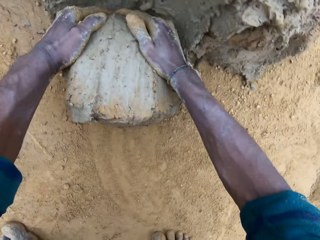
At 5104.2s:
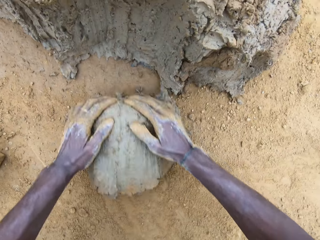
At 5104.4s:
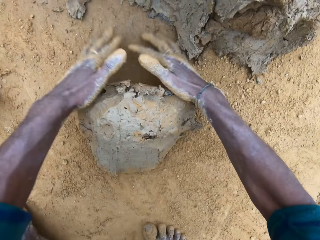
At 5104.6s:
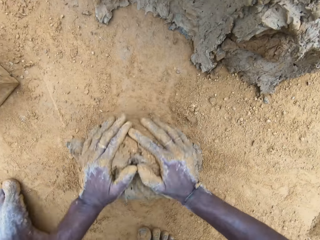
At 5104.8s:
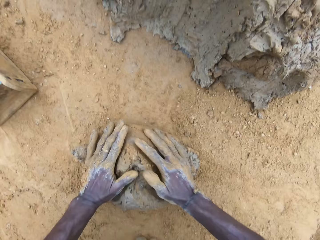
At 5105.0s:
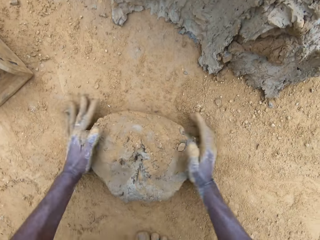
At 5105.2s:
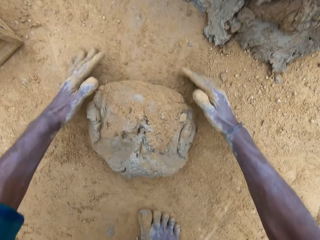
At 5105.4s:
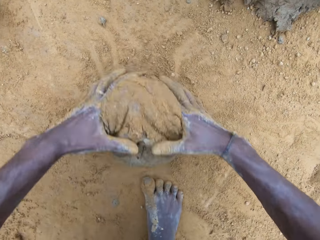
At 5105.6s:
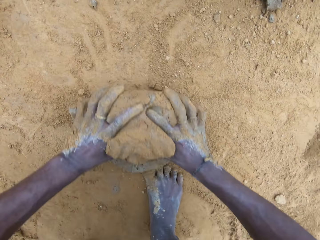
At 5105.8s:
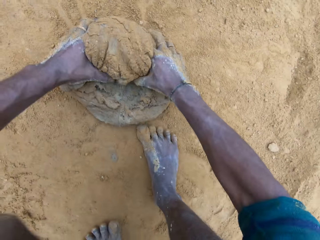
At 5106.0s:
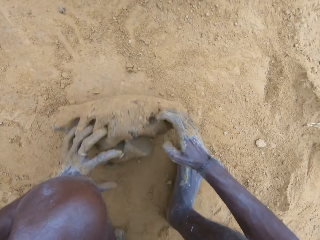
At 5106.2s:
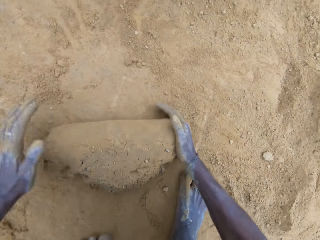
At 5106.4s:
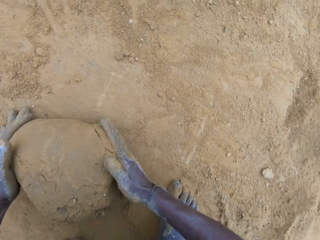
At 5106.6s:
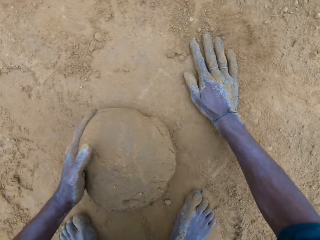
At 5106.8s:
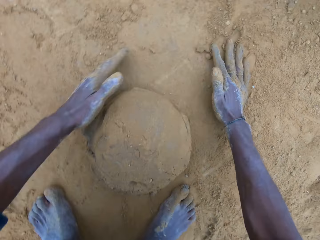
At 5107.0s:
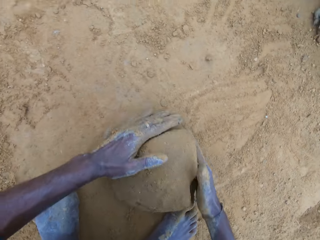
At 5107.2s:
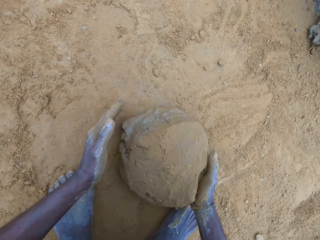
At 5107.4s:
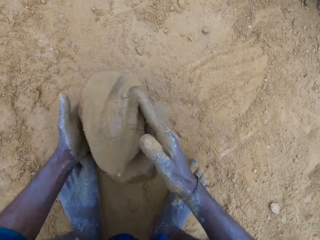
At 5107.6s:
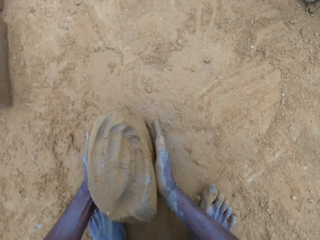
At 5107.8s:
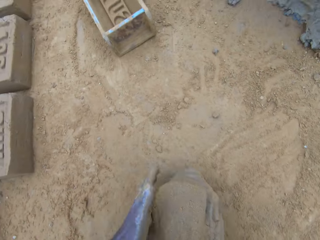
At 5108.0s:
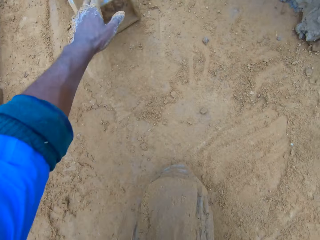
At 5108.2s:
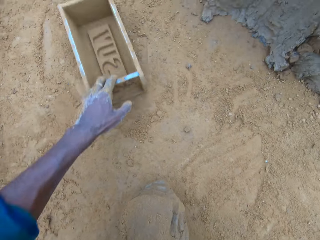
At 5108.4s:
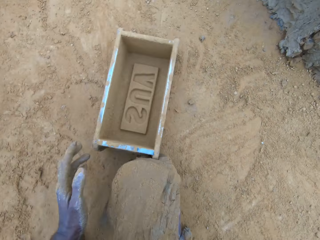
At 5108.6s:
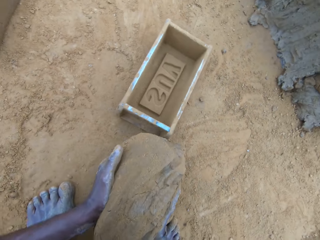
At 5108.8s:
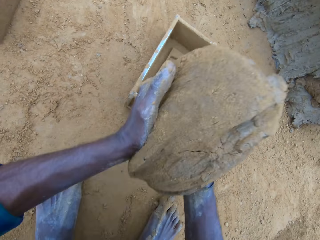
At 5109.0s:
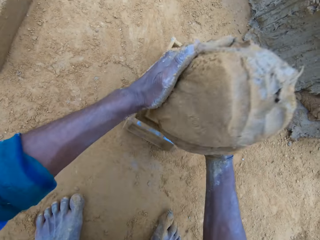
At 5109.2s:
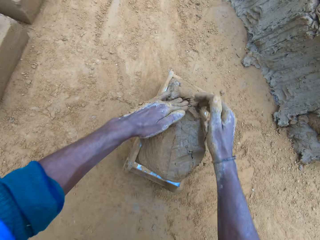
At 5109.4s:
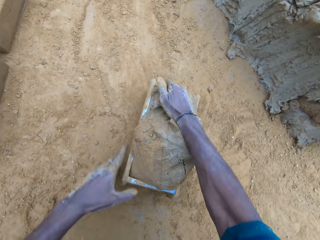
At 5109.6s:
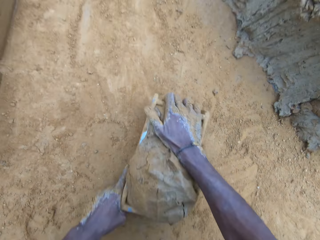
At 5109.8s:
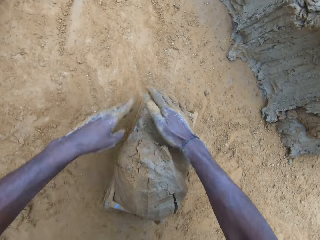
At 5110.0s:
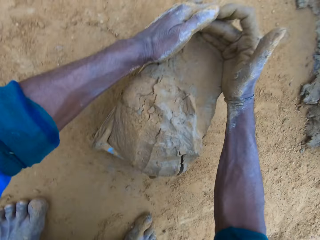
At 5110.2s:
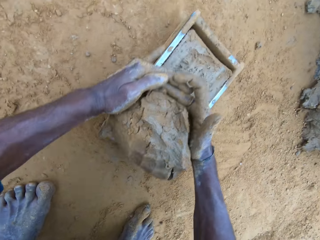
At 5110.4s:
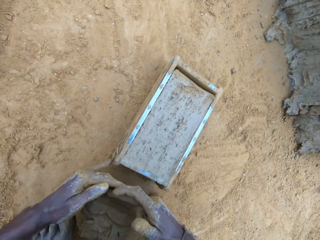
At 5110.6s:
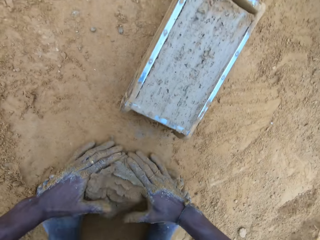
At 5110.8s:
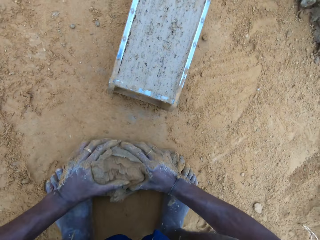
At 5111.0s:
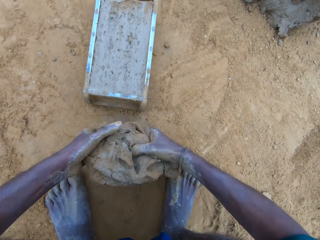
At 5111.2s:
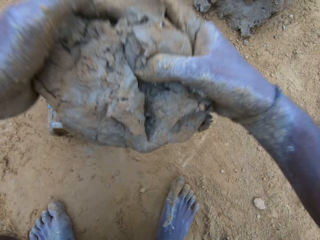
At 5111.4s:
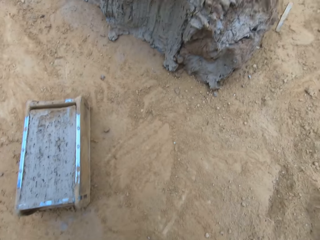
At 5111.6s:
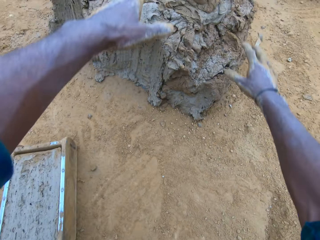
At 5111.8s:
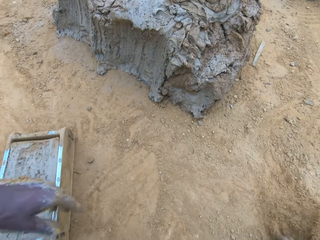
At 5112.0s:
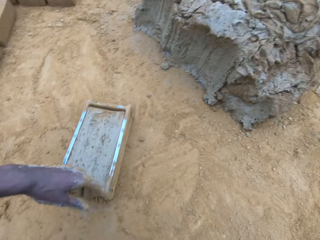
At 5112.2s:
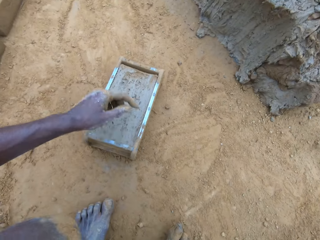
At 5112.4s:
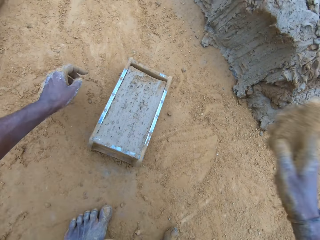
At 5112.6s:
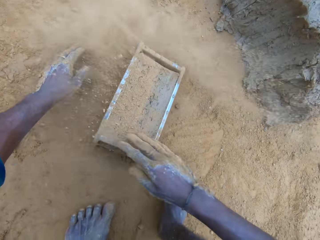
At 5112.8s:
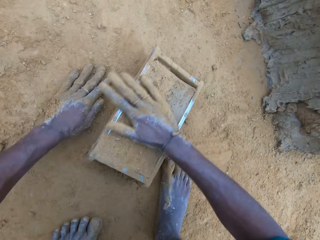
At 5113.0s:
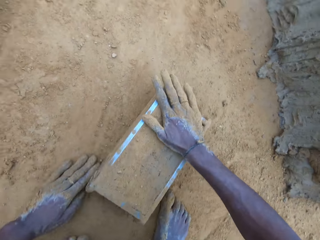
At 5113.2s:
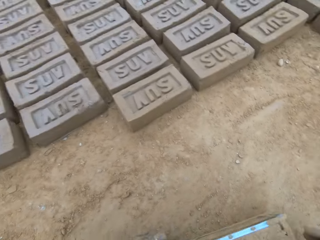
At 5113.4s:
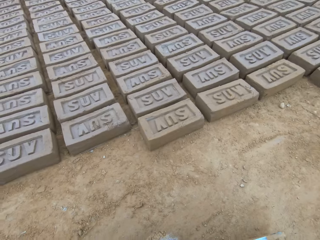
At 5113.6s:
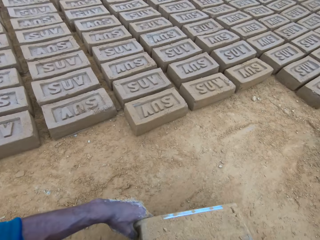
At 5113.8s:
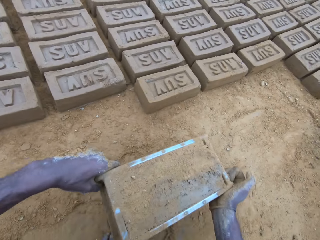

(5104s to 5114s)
The camera wearer rolls the wet clay on the ground. They pick up the wet clay on the ground. They move the brick mold closer. They put the wet clay in the brick mold. They adjust the brick mold. They remove the excess wet clay in the brick mold. They pick up the excess wet clay on the ground. They throw the excess wet clay on the heap of wet clay. They pour sand on the wet clay in the brick mold. They move the brick mold.

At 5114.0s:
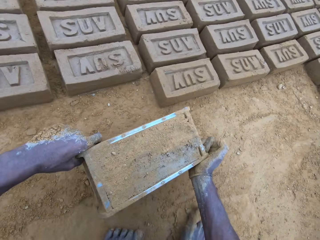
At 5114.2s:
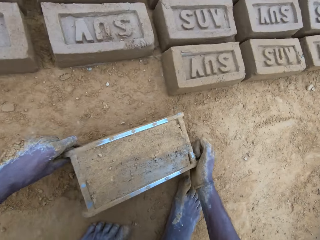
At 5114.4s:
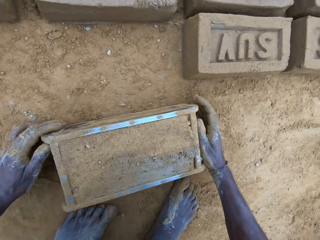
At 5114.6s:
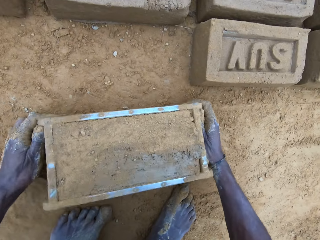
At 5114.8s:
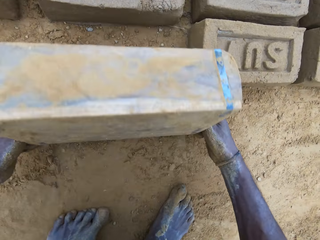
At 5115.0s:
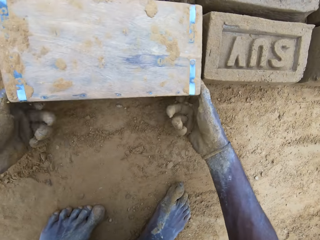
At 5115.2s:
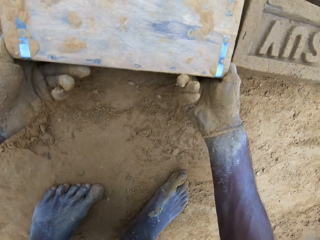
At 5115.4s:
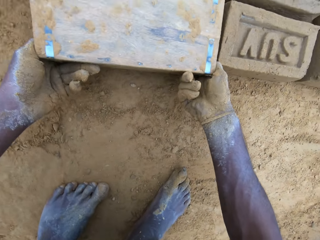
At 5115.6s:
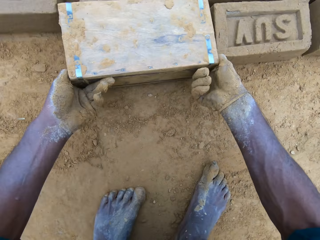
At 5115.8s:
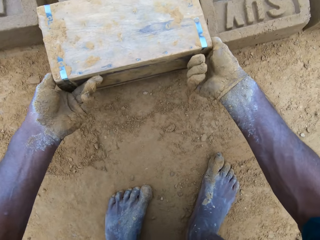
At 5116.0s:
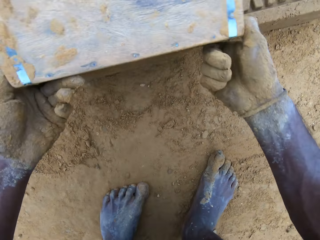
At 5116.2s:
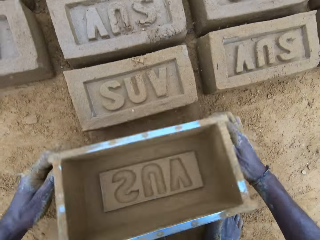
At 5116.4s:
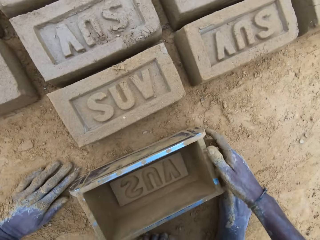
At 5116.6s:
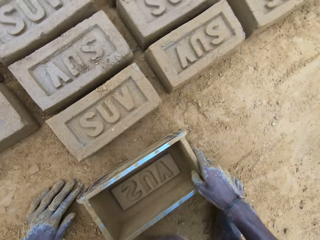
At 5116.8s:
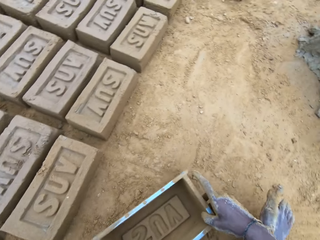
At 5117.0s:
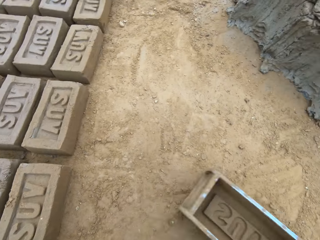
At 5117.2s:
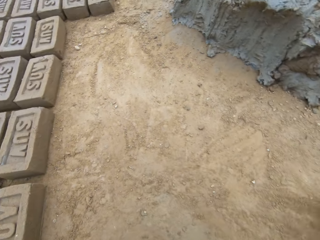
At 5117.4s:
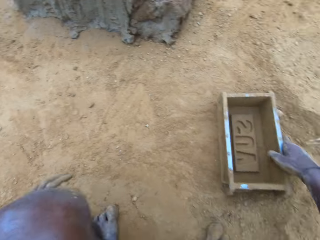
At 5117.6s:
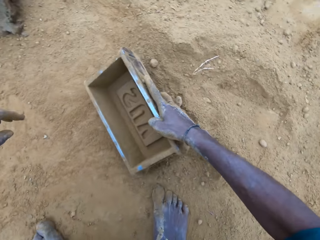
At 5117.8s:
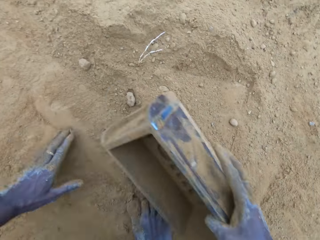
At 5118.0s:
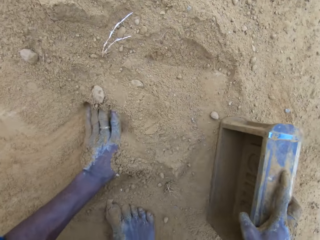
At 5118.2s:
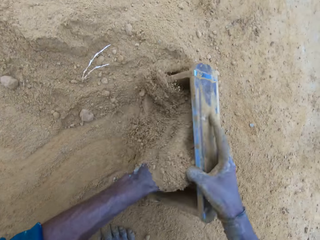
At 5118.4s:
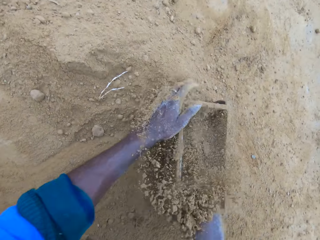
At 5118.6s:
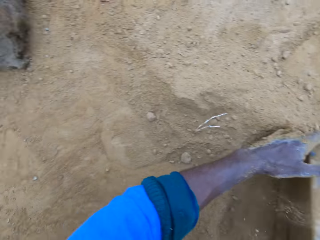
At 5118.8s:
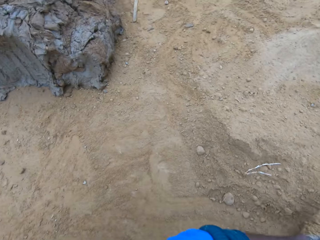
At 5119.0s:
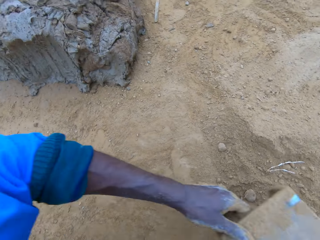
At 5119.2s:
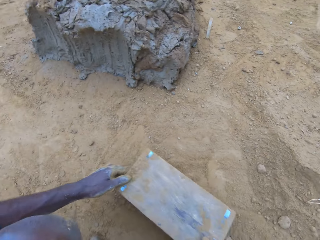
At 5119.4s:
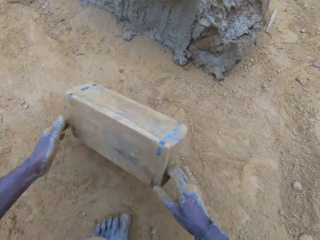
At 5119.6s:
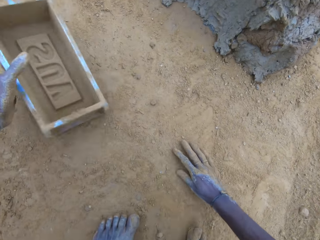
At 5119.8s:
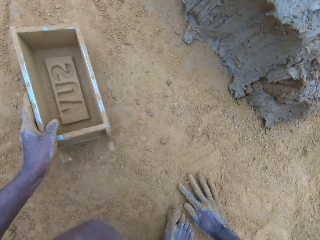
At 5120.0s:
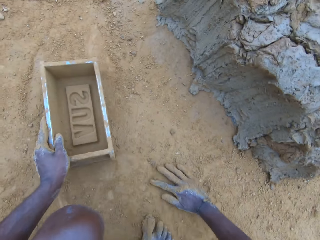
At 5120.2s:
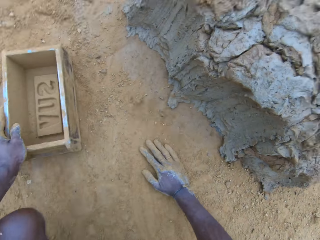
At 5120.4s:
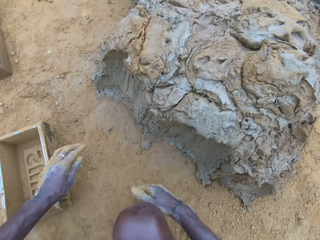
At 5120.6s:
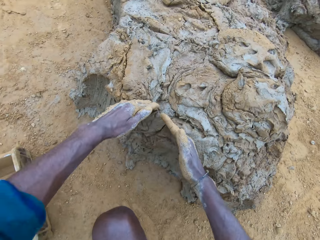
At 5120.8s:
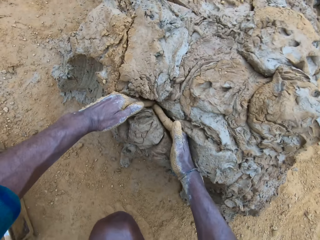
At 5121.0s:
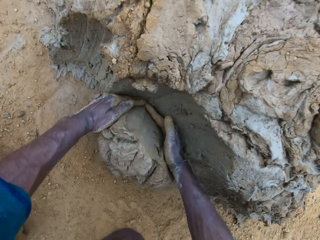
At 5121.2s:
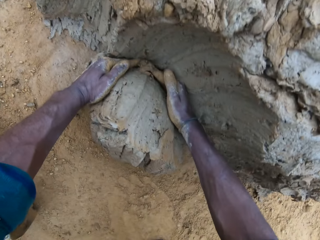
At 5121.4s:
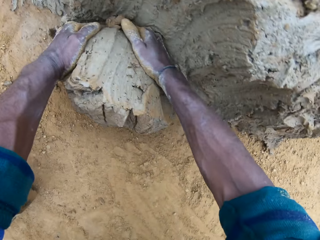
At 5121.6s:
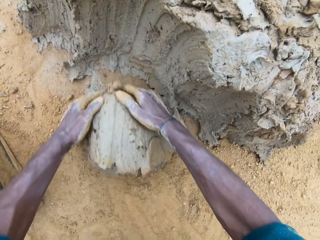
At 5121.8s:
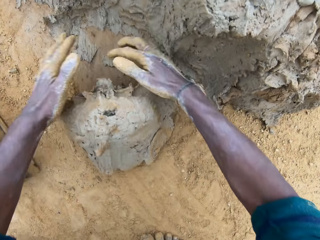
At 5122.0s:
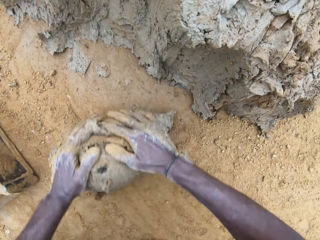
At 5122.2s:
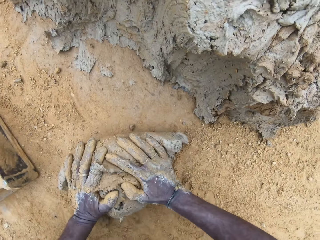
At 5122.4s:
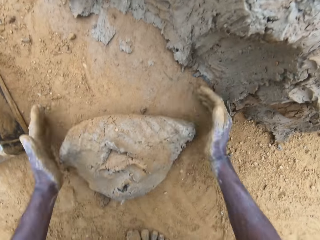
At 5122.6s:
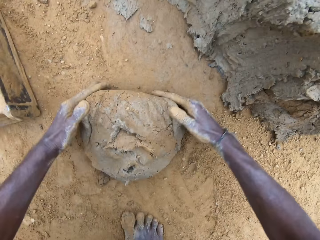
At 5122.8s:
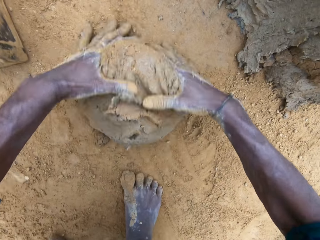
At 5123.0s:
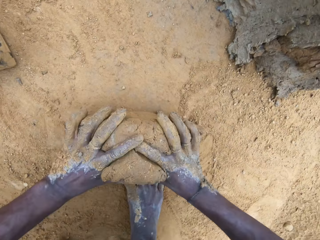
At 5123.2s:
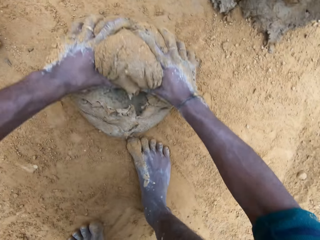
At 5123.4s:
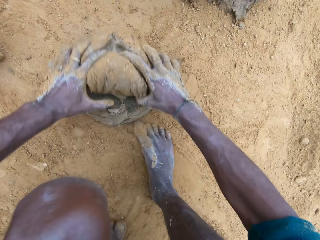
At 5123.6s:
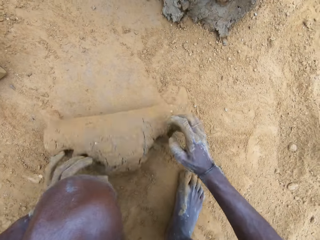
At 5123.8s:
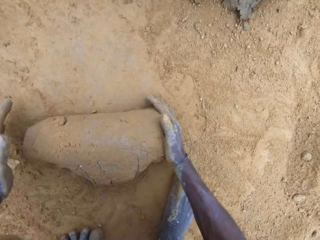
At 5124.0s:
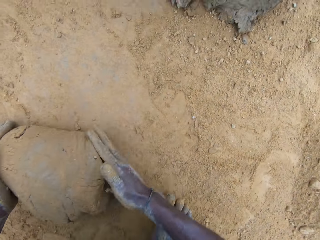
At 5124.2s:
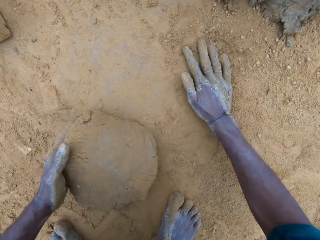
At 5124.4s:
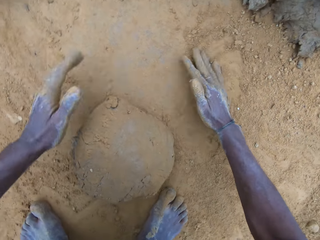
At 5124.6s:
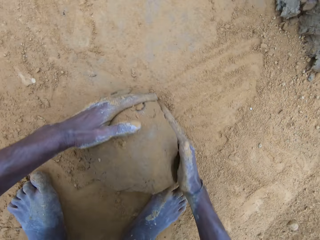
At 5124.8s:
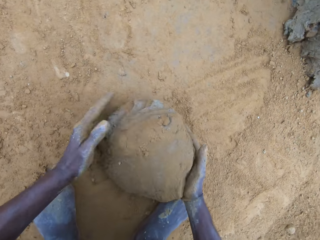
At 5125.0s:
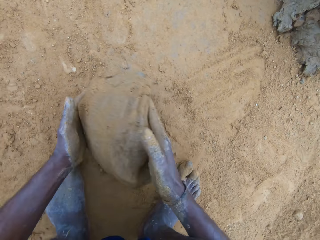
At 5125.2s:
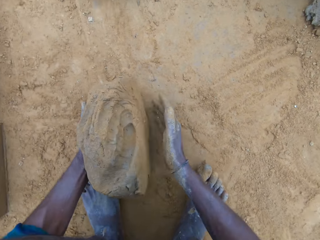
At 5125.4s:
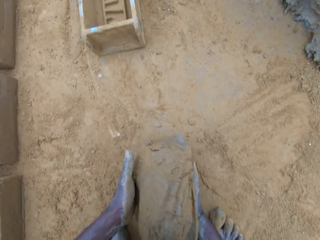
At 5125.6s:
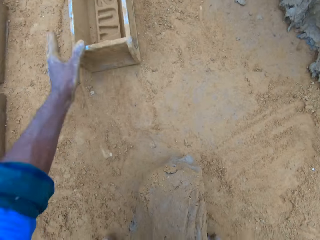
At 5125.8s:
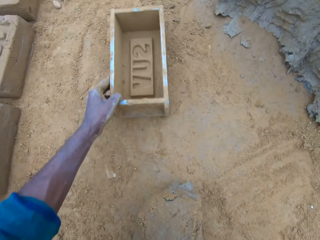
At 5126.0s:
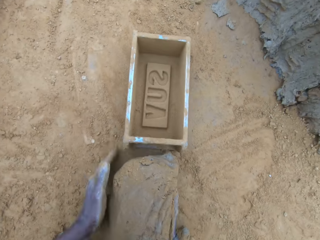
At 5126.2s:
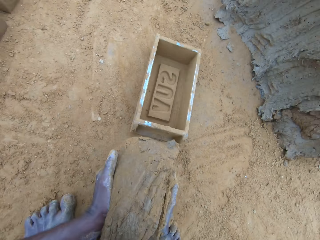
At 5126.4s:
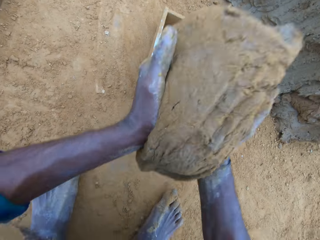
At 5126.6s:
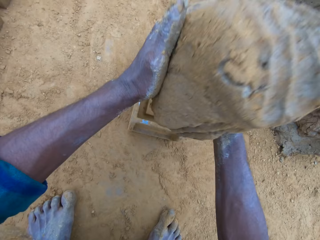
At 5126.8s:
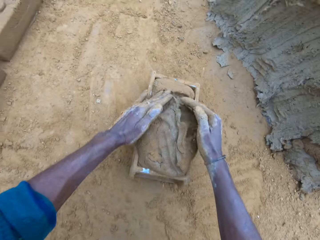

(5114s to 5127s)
The camera wearer picks up the box and puts the box down. He turns over the wet clay in the brick mold on the ground. He pours the shaped brick on the ground. He removes the brick mold. He drags the brick mold on the ground. He pours sand into the brick mold. He scoops some soil into the box. He pours the sand in the brick mold on the ground. He hits the brick mold on the ground. He puts the brick mold aside. He rubs his hands on the ground. He scoops some mud. He cuts wet clay from the heap of wet clay with his hand. He rolls the wet clay on the ground. He picks up the wet clay on the ground. He moves the brick mold closer. He puts the wet clay in the brick mold.
